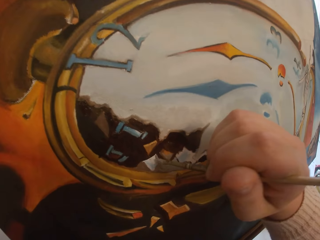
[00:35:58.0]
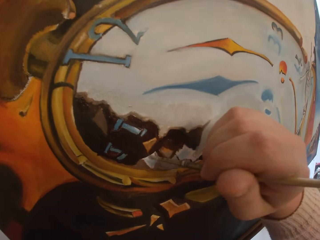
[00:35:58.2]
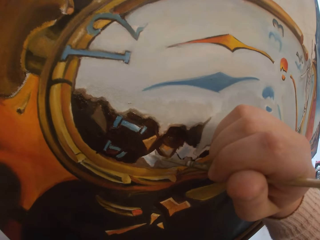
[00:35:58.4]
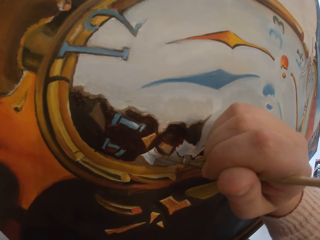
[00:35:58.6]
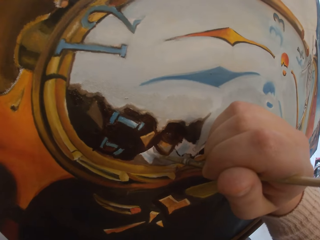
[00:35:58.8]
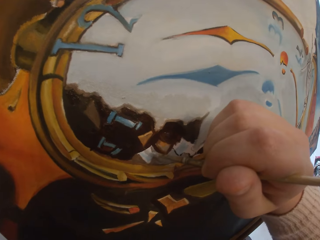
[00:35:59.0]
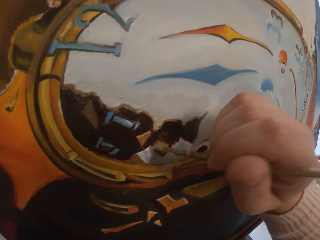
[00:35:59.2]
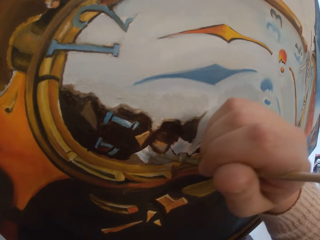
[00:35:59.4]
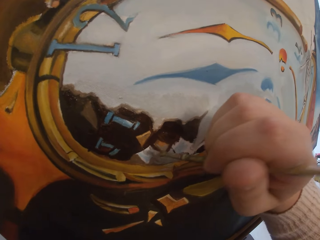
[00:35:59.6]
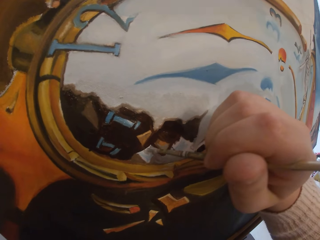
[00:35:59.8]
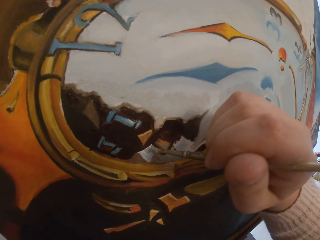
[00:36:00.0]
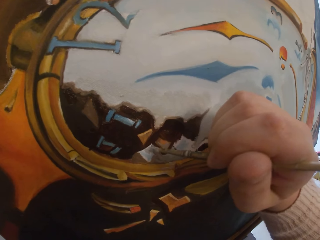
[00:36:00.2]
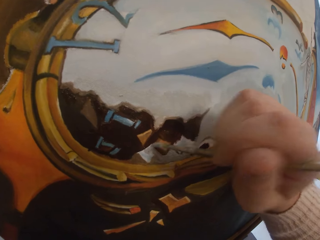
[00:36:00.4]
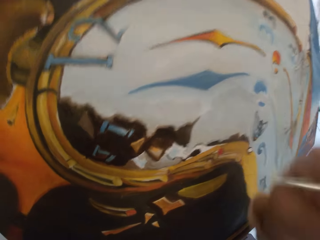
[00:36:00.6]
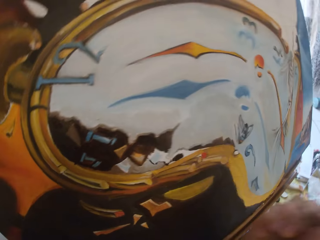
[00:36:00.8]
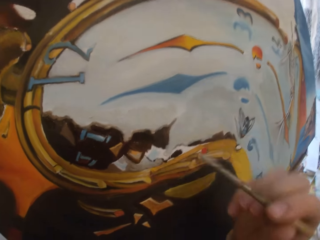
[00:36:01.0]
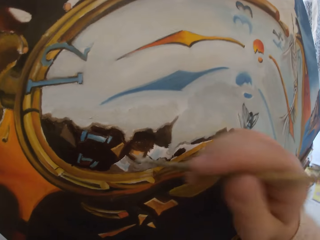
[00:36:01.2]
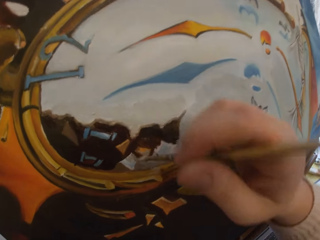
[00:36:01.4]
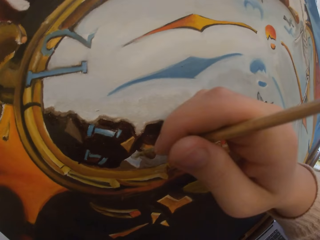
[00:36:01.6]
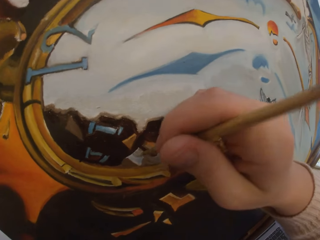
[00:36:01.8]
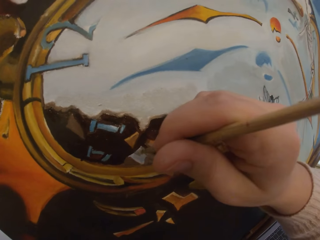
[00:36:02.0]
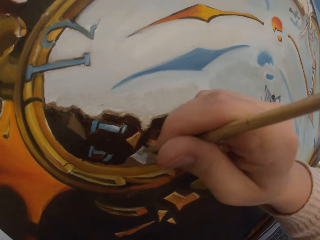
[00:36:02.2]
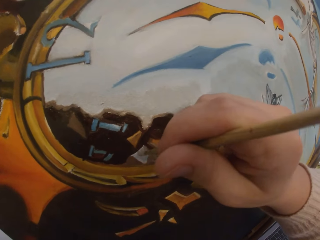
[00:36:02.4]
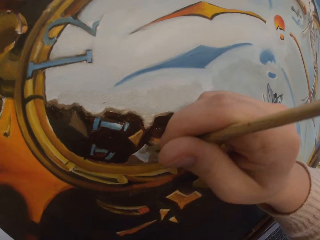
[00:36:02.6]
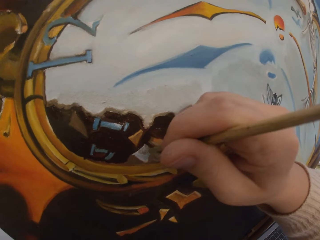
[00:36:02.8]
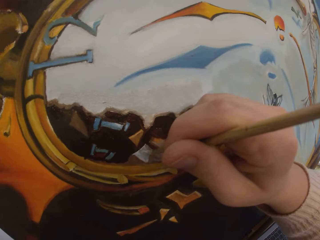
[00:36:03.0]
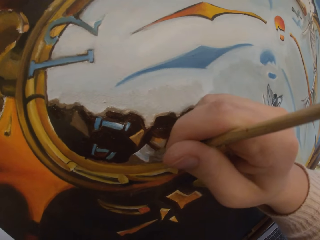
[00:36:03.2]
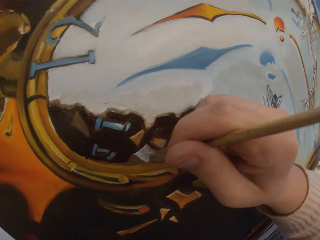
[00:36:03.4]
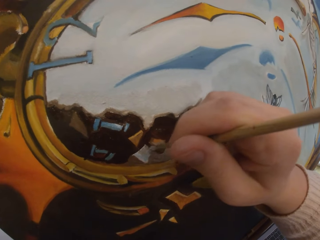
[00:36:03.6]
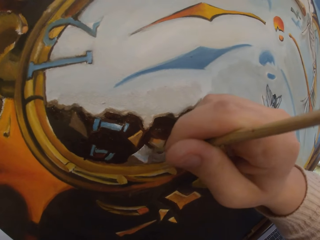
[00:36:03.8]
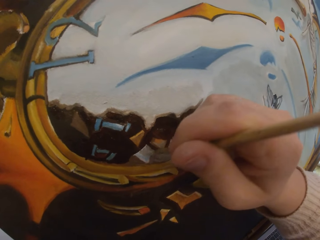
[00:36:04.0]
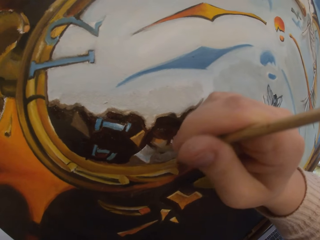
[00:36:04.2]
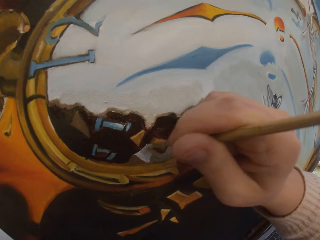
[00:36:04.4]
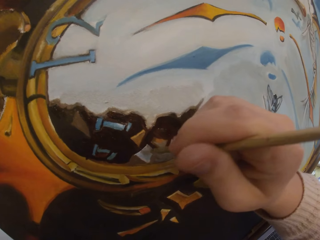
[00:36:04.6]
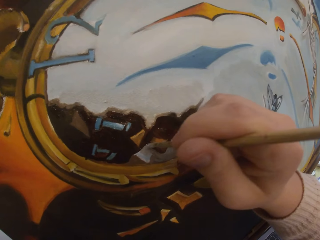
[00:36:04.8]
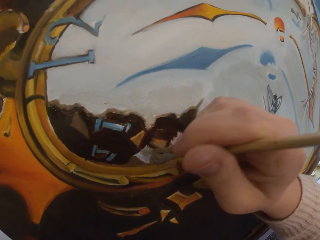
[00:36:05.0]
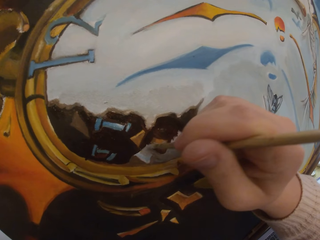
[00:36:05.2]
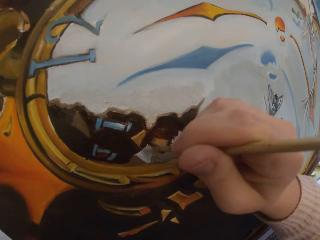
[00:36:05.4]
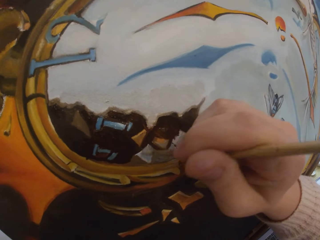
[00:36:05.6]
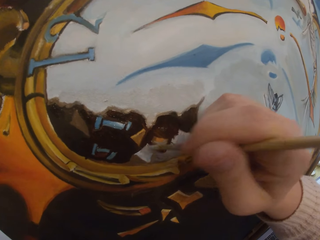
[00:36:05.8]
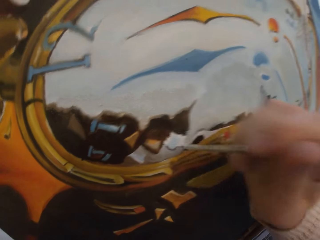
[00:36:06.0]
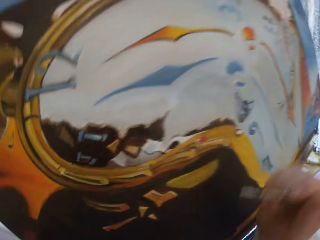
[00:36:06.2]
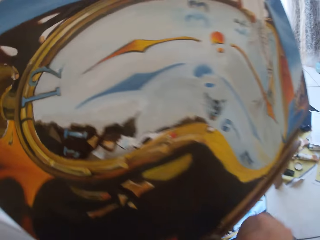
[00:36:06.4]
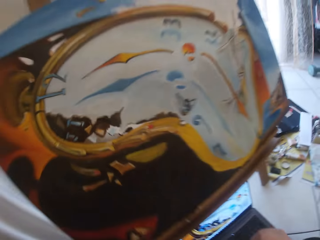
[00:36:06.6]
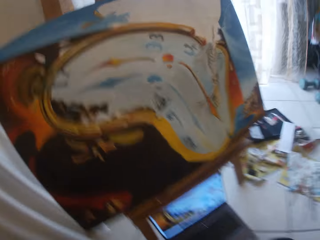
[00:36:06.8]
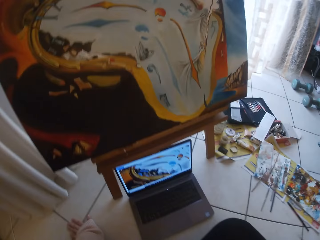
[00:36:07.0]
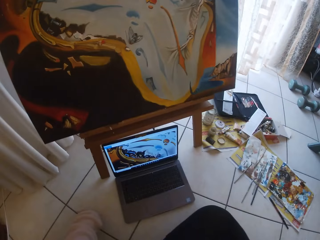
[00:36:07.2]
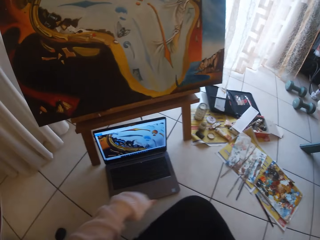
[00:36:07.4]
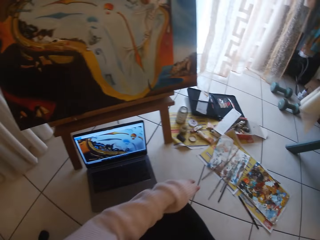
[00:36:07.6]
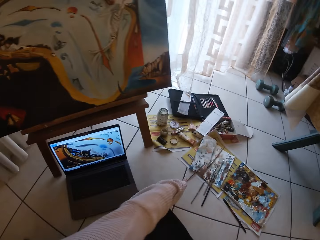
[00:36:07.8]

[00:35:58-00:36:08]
The camera wearer stops painting.

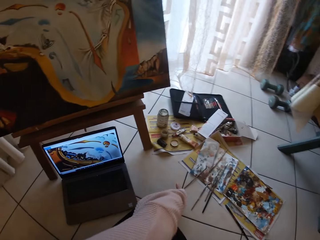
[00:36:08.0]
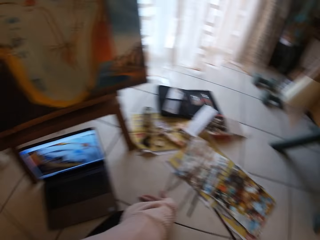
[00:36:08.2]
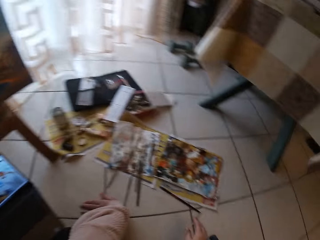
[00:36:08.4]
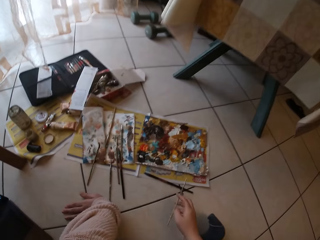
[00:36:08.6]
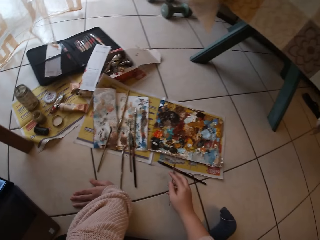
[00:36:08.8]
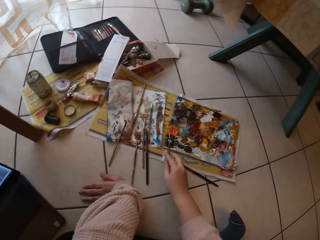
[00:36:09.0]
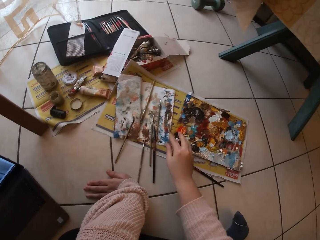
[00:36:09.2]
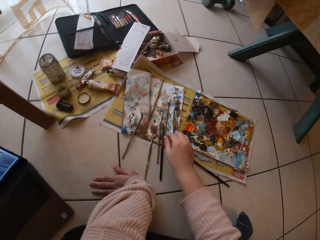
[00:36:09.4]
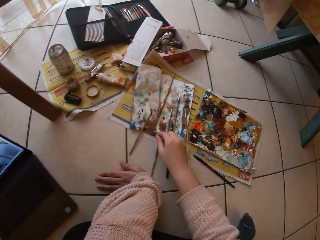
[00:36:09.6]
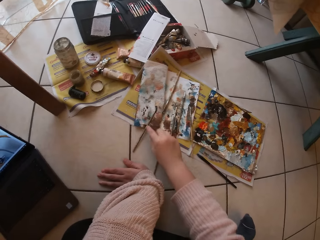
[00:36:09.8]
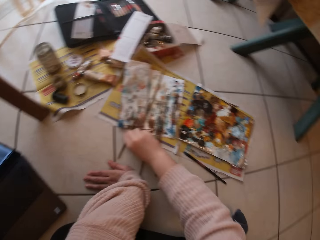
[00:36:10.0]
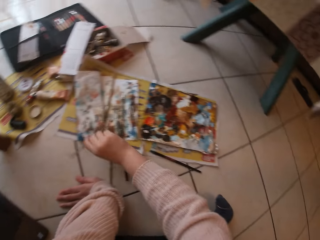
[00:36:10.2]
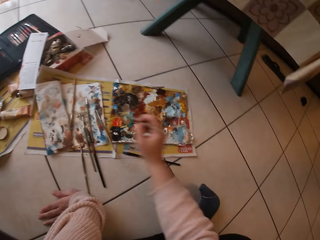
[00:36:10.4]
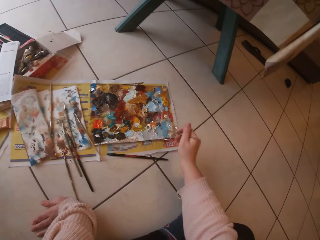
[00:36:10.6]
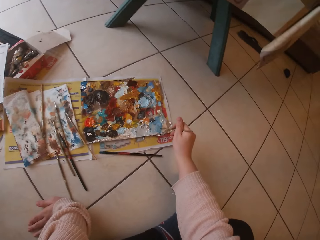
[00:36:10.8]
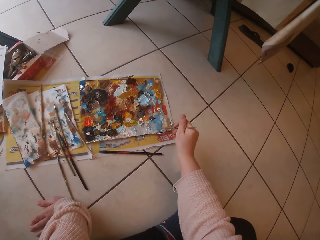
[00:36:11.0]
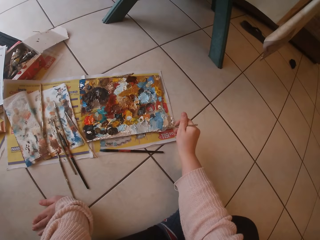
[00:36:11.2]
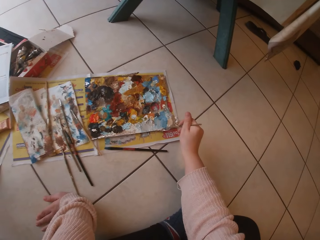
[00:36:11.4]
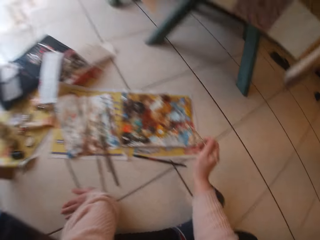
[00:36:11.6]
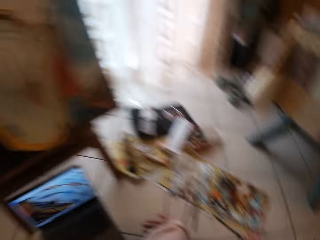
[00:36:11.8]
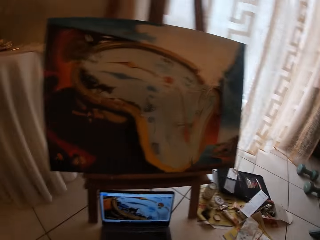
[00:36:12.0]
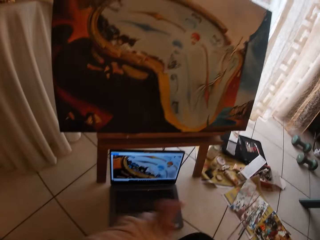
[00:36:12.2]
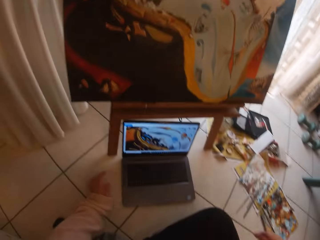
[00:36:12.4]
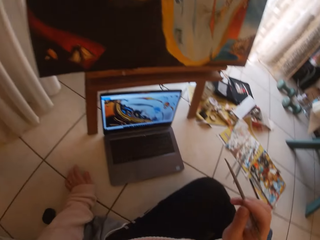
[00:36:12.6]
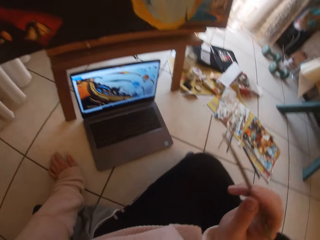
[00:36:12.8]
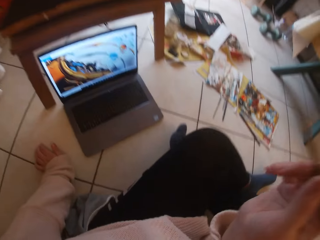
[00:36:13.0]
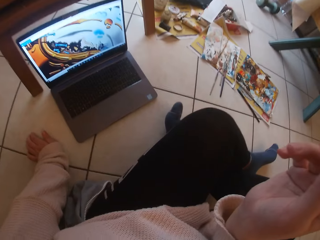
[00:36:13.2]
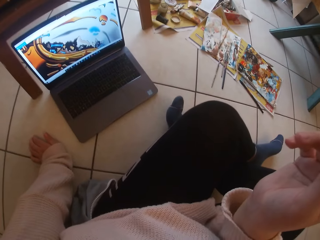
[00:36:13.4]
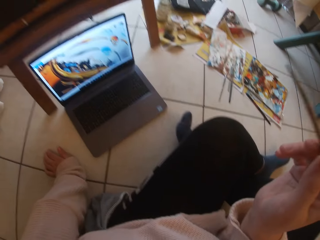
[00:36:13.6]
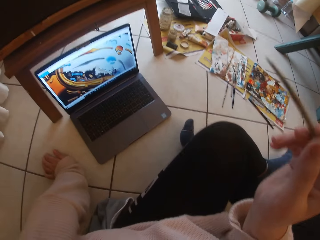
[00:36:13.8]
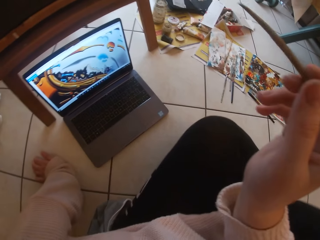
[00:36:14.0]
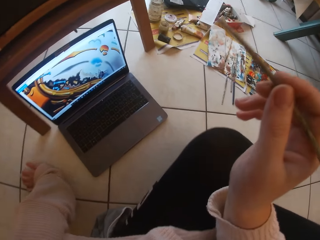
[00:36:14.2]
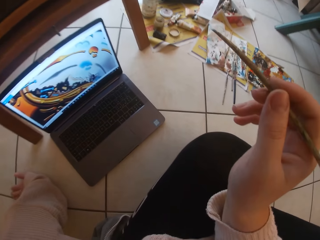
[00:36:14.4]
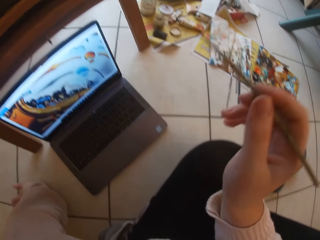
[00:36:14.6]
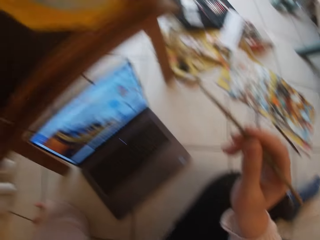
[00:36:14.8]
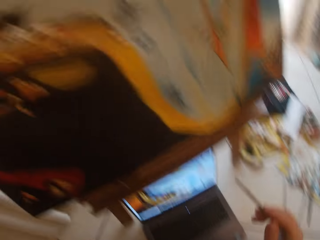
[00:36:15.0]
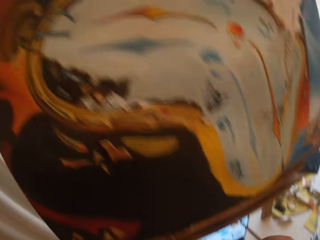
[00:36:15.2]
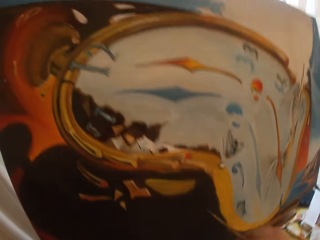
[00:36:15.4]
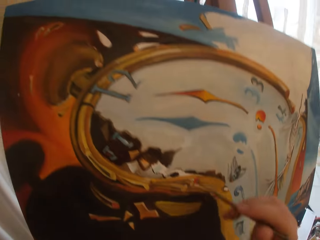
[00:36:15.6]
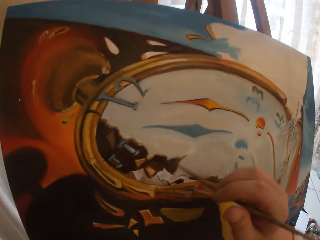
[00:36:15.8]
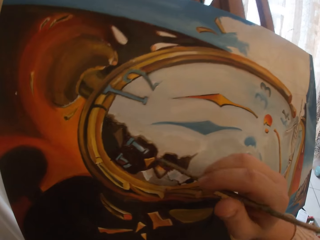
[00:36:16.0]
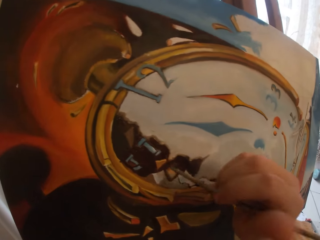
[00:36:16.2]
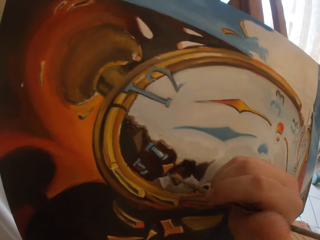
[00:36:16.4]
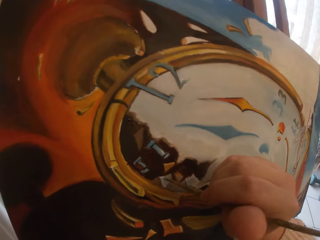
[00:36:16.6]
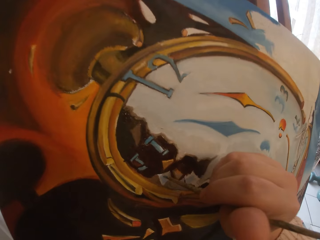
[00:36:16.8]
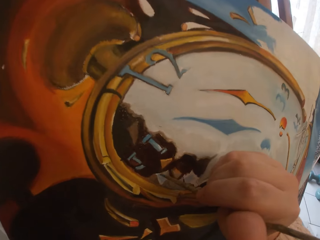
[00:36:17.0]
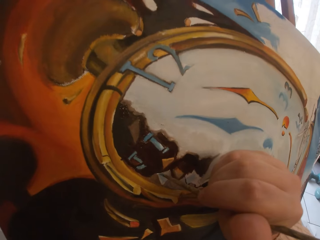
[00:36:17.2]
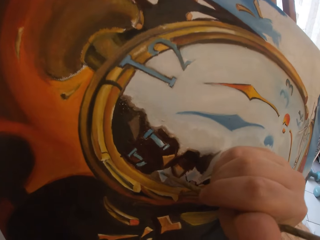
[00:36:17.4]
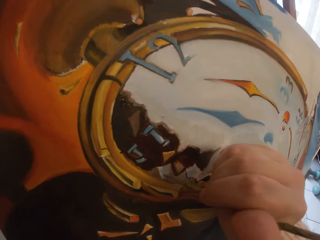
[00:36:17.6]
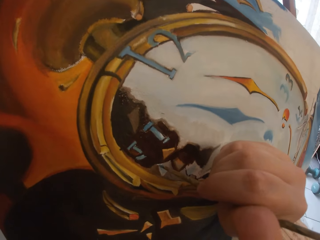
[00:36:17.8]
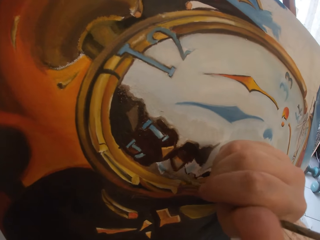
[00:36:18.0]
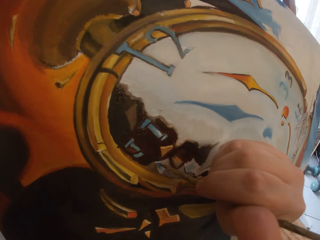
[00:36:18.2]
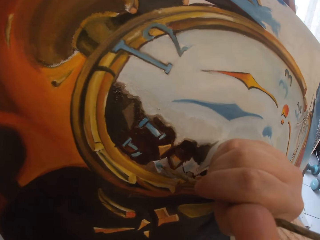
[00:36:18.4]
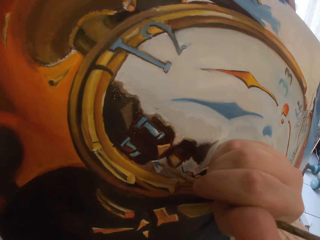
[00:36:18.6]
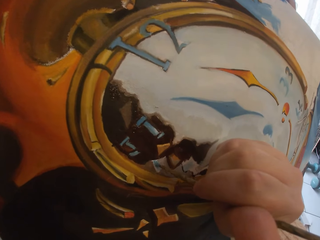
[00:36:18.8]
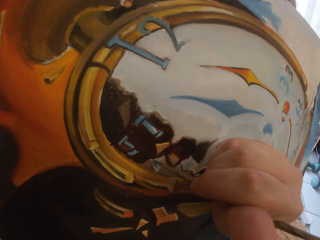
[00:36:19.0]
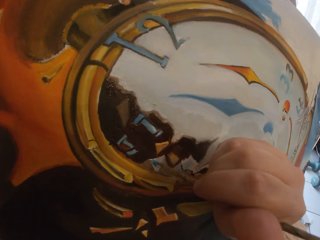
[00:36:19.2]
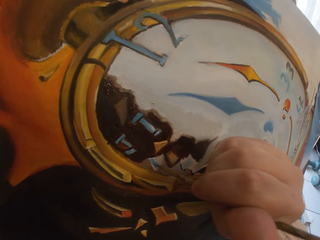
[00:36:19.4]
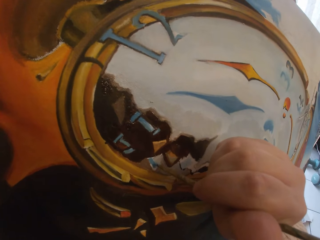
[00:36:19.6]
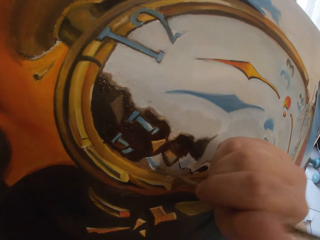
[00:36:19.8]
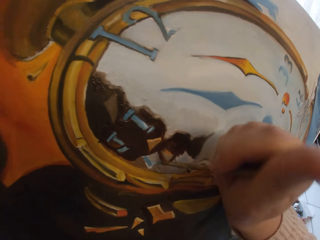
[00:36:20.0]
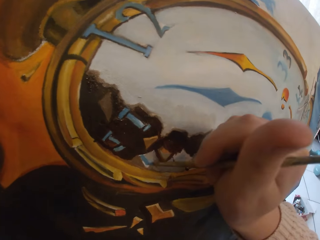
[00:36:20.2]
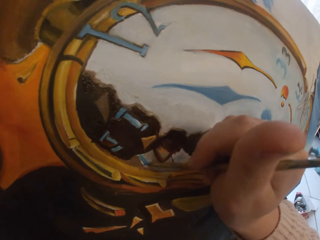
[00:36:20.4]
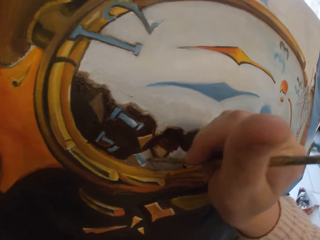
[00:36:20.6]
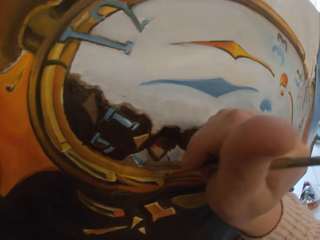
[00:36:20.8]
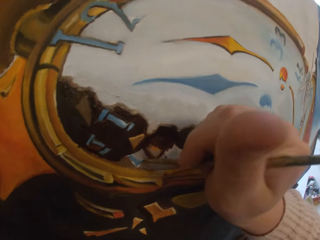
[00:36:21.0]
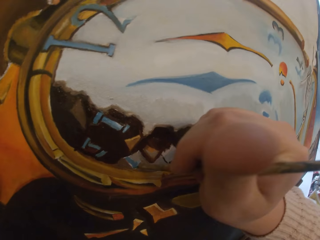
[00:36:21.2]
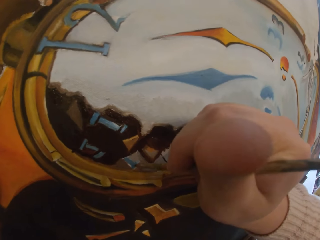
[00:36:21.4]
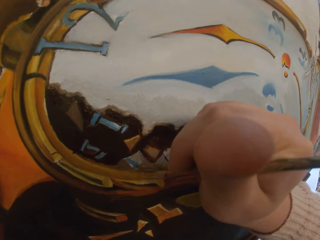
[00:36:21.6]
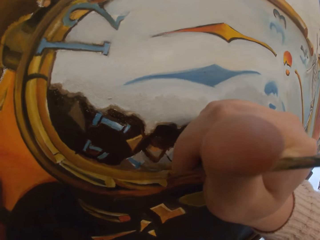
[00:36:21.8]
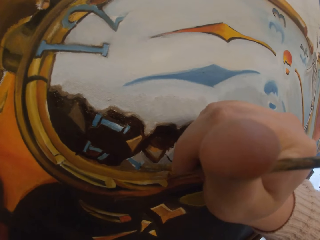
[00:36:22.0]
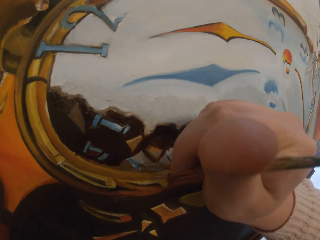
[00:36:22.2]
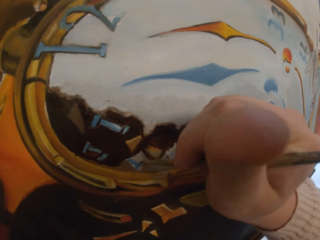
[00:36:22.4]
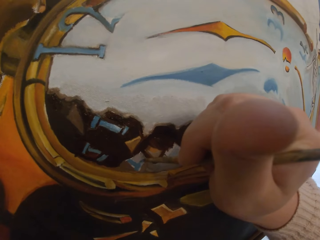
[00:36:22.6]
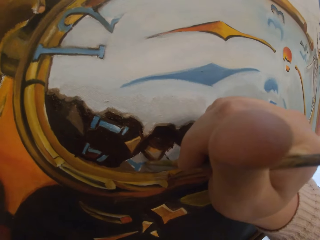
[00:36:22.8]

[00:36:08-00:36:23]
The camera wearer holds the floor. They drop the paintbrush on the paper on the floor. They pick up another paintbrush on a paper on the floor. They touch paint on the paint paper palette on the floor with the paintbrush. They look at the laptop. They move closer to the canvas. They paint the canvas board with the paintbrush.
